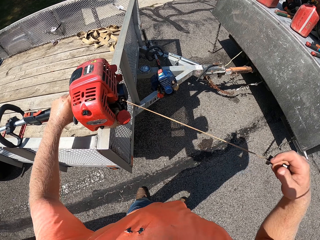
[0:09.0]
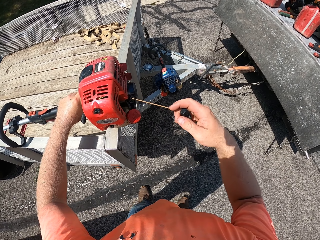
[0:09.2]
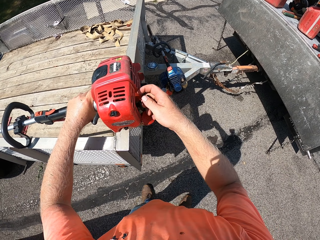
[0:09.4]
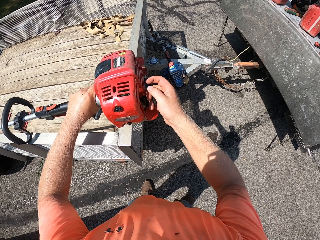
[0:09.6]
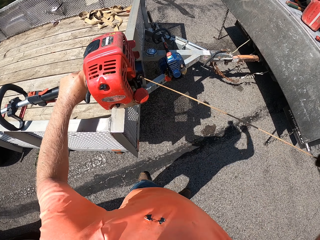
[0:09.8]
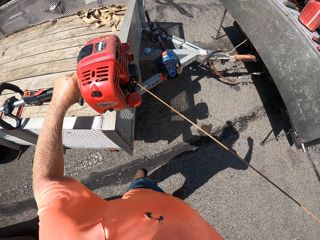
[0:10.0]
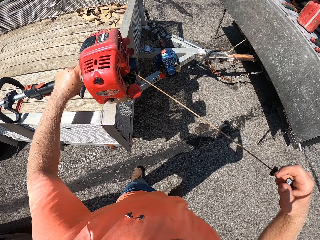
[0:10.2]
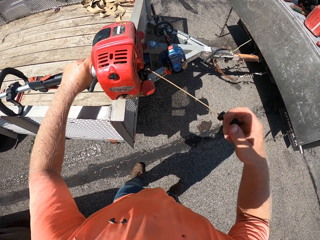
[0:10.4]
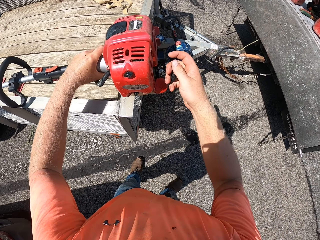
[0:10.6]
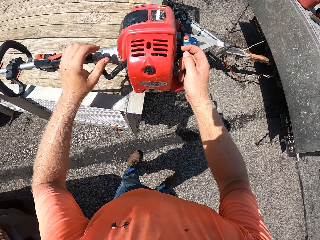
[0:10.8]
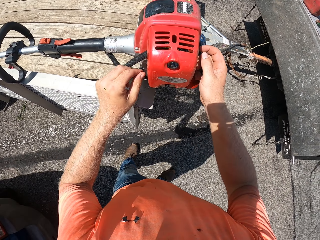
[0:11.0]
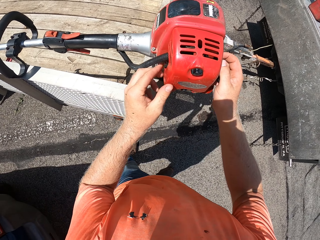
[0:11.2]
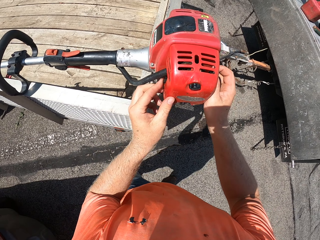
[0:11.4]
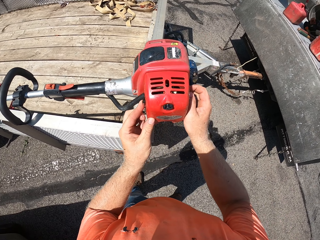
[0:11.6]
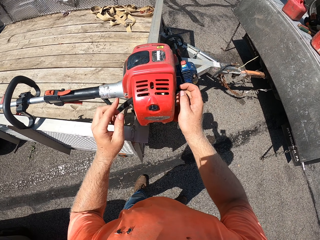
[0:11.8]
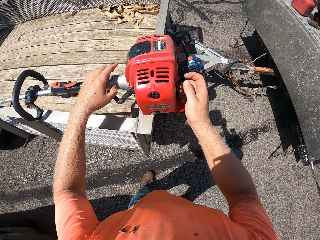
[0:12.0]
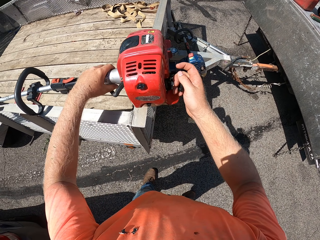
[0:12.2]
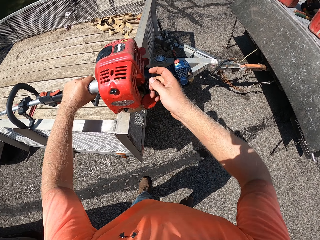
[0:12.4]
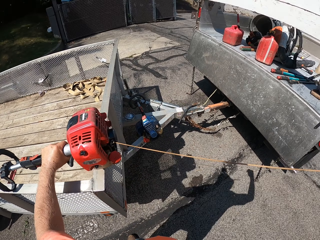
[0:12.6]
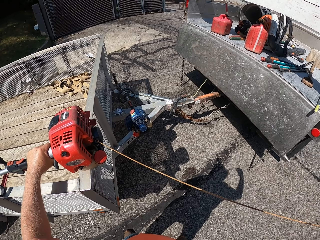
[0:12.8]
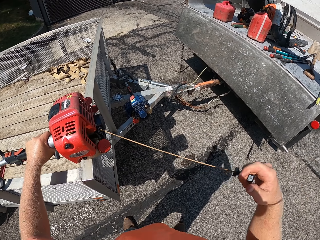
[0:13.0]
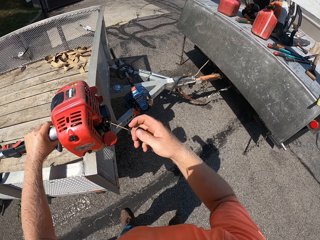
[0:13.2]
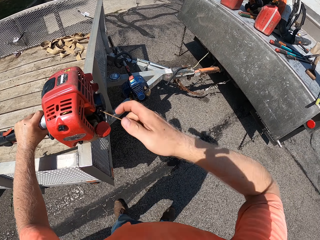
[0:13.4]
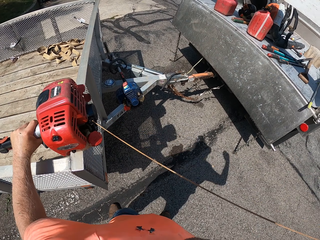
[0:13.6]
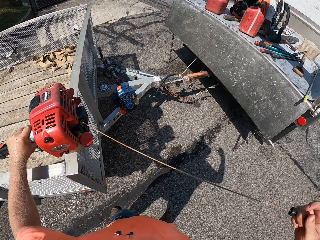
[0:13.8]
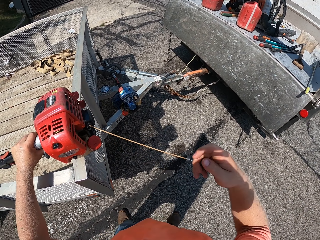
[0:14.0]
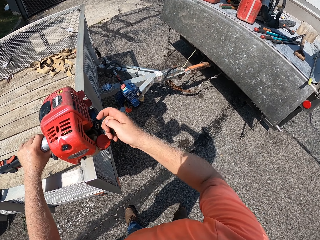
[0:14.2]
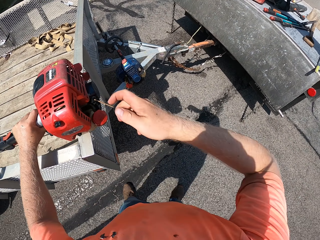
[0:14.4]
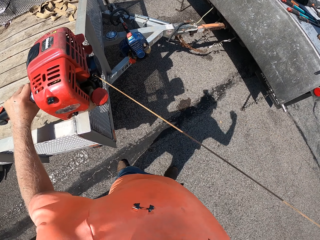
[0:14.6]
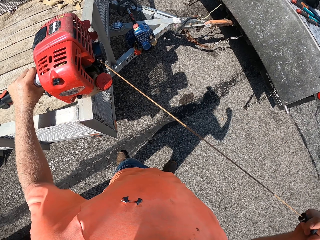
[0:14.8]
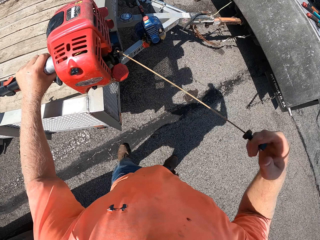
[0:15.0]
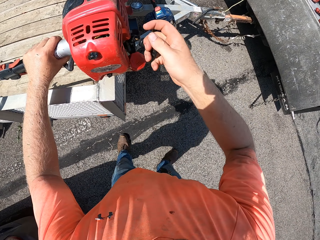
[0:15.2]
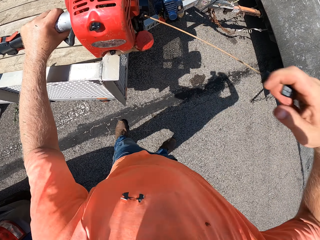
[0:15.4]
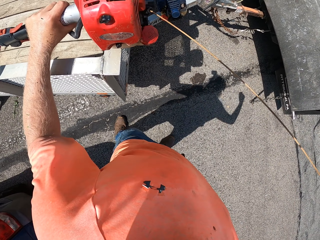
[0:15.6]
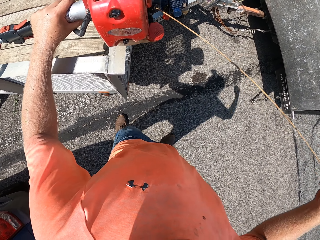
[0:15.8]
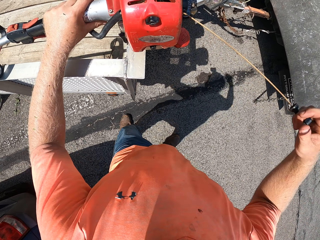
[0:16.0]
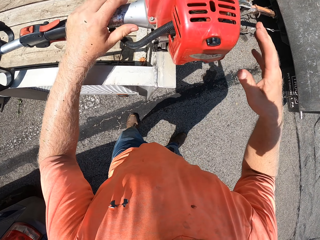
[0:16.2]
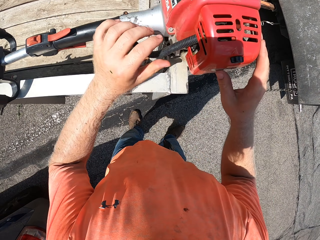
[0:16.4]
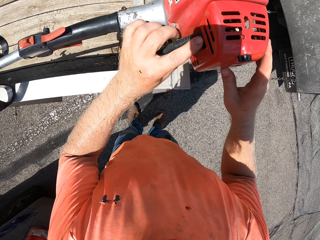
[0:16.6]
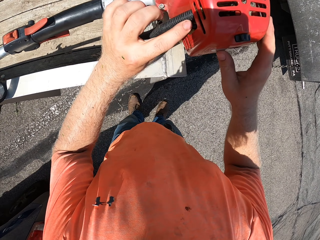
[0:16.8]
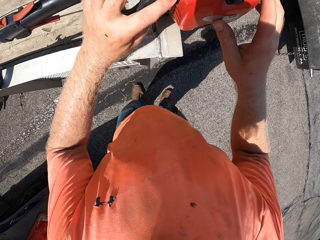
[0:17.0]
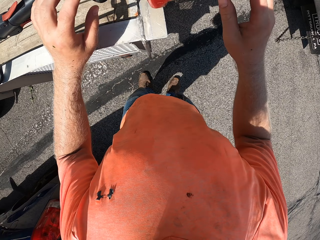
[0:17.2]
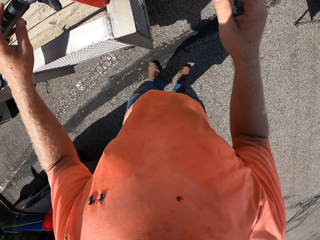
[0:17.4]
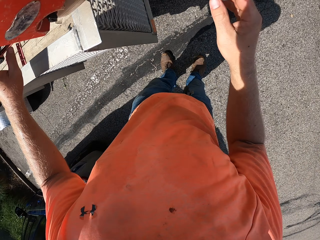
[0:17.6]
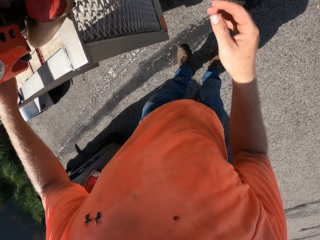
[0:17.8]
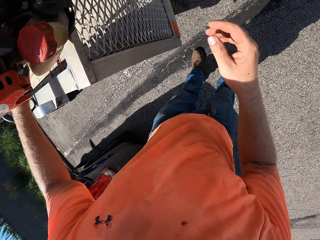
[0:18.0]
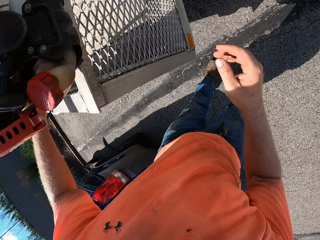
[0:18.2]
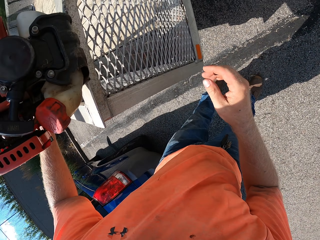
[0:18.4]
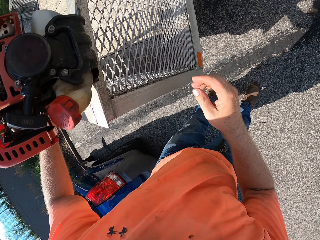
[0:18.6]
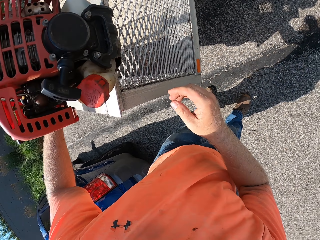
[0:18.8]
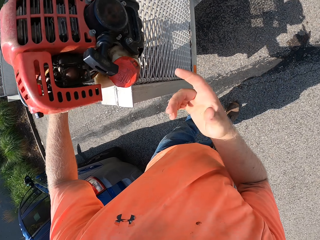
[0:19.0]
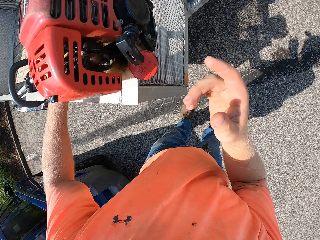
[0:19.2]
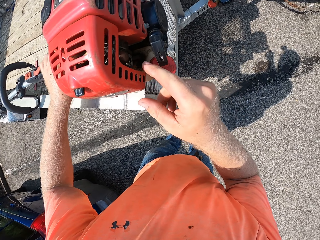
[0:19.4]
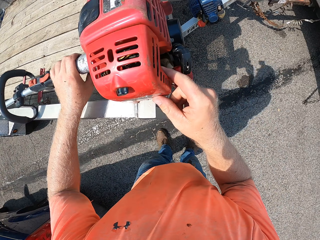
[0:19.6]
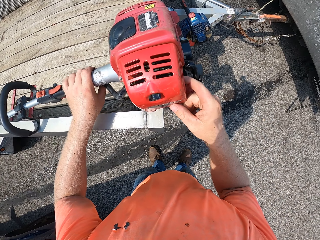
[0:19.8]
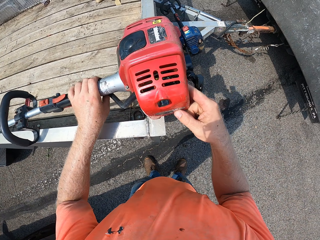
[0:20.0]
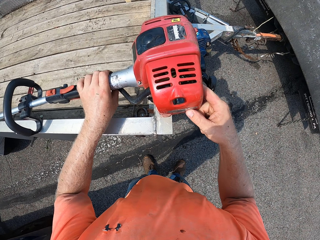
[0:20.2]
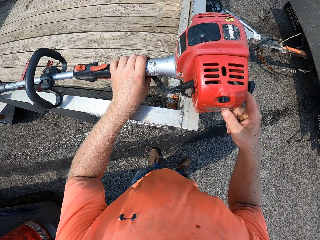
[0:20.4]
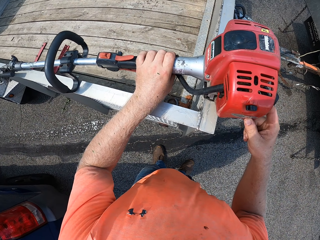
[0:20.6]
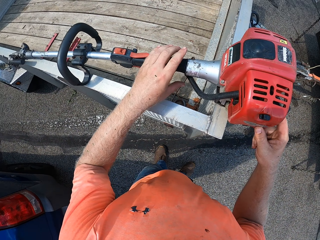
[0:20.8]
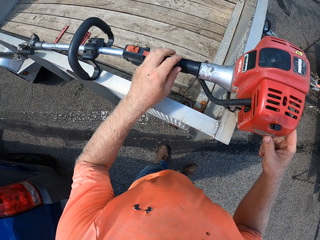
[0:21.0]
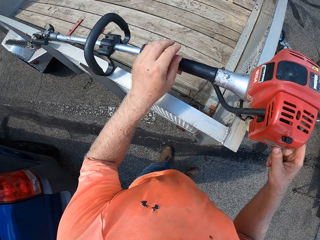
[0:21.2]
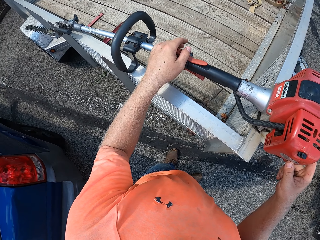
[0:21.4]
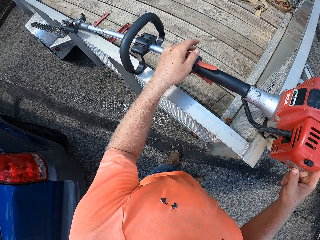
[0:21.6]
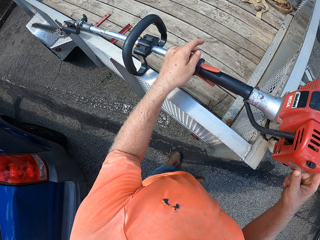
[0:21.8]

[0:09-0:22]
The camera wearer pulls the starter rope of the hedge cutter with his right hand. He flips a switch on the engine on the hedge cutter. He pulls the starter rope of the hedge cutter with his right hand repeatedly. He flips the switch on the engine on the hedge cutter. He sticks a finger on his right hand in the engine of the hedge cutter.

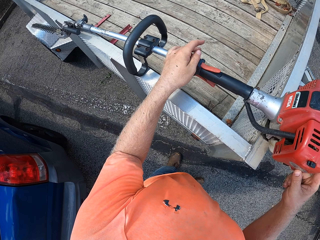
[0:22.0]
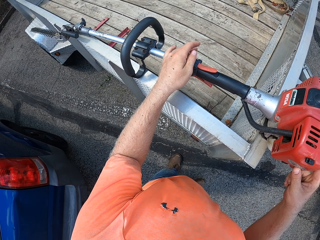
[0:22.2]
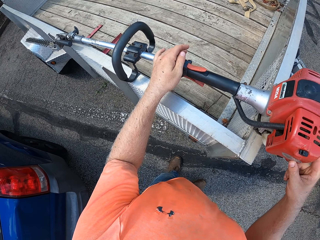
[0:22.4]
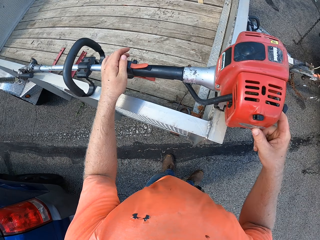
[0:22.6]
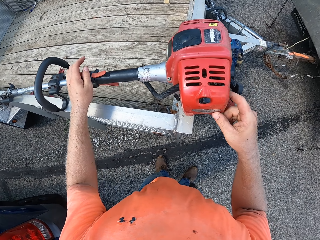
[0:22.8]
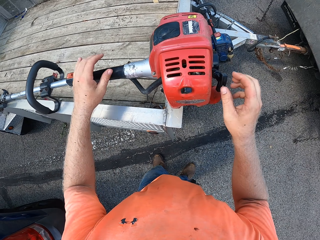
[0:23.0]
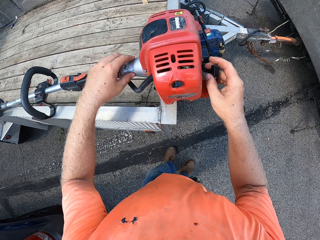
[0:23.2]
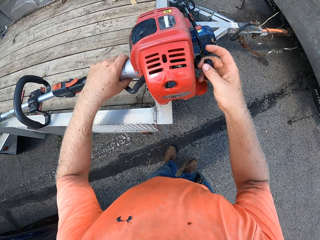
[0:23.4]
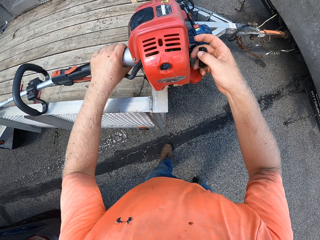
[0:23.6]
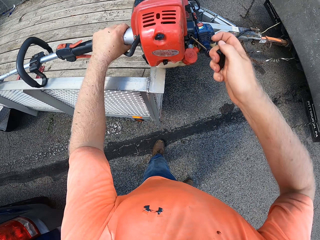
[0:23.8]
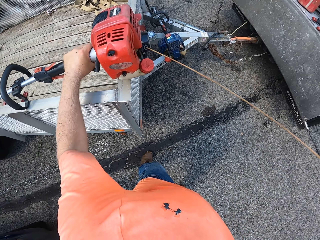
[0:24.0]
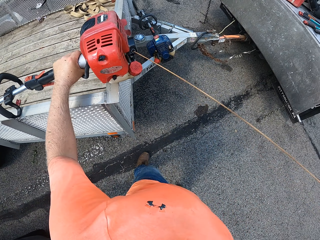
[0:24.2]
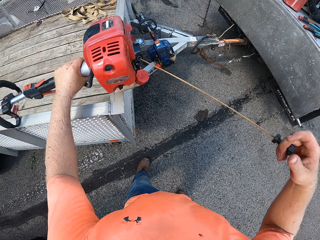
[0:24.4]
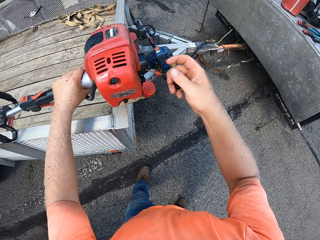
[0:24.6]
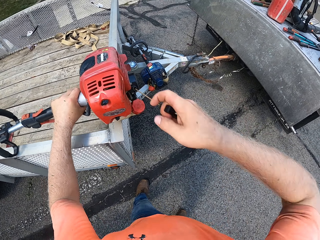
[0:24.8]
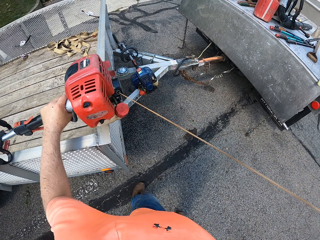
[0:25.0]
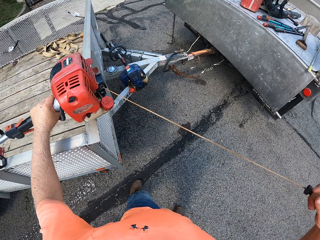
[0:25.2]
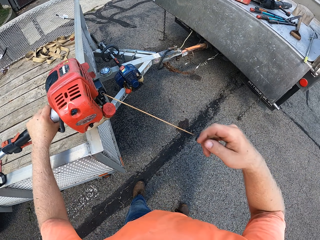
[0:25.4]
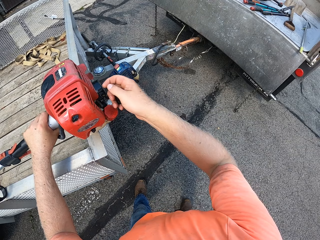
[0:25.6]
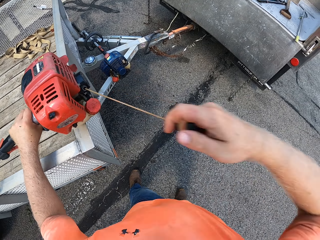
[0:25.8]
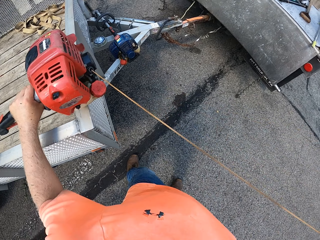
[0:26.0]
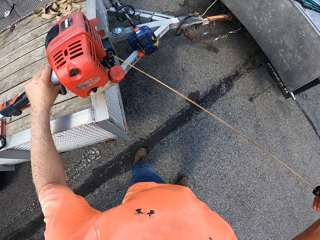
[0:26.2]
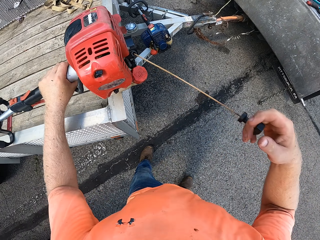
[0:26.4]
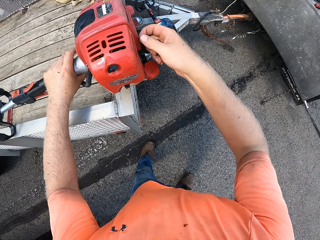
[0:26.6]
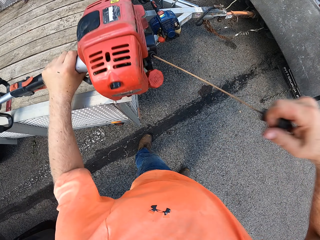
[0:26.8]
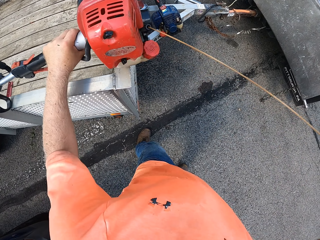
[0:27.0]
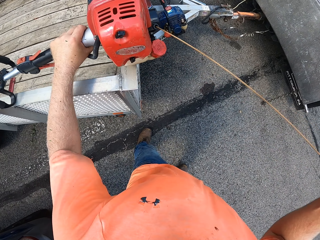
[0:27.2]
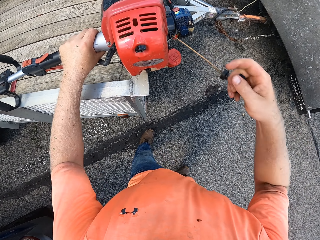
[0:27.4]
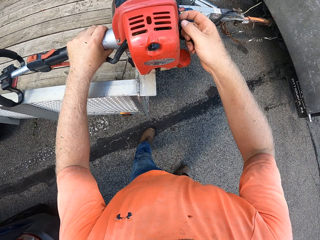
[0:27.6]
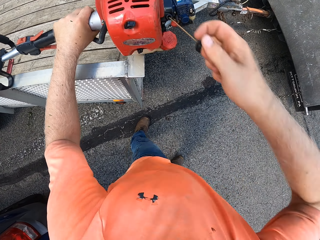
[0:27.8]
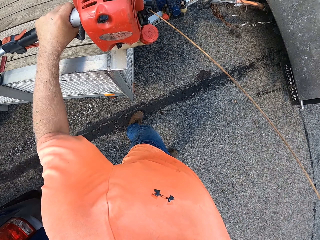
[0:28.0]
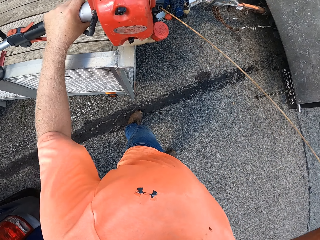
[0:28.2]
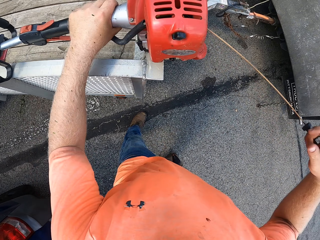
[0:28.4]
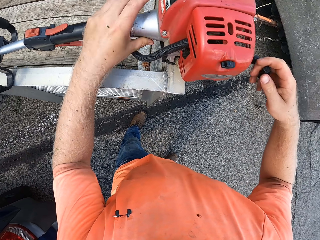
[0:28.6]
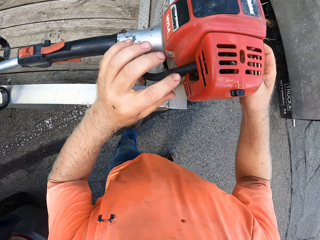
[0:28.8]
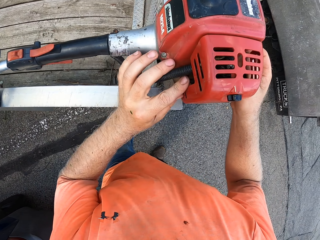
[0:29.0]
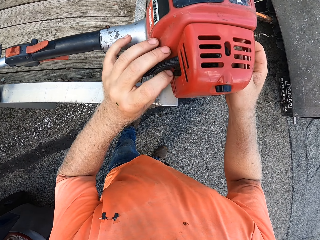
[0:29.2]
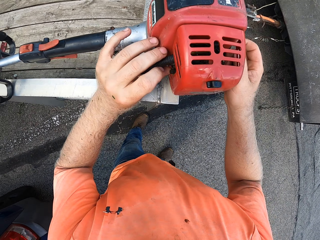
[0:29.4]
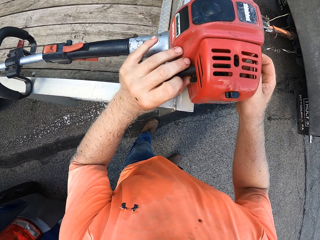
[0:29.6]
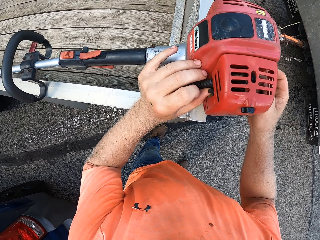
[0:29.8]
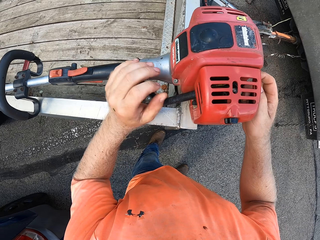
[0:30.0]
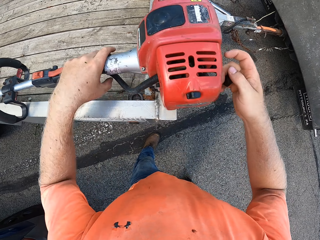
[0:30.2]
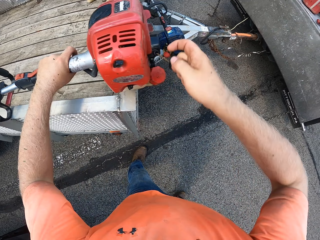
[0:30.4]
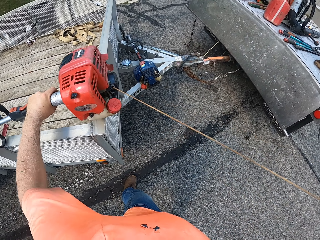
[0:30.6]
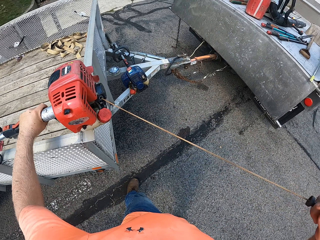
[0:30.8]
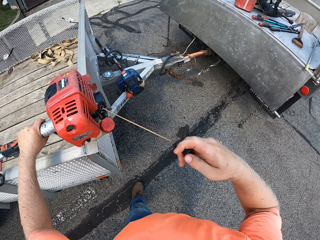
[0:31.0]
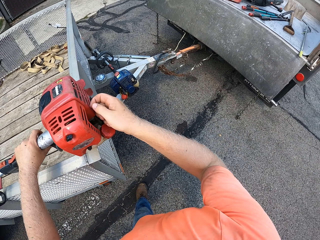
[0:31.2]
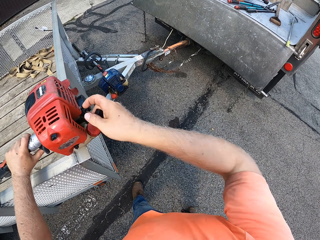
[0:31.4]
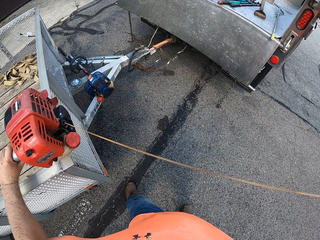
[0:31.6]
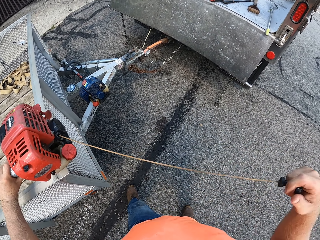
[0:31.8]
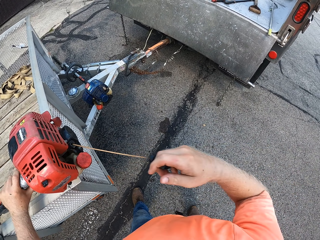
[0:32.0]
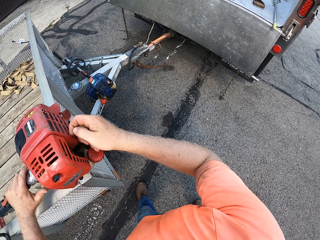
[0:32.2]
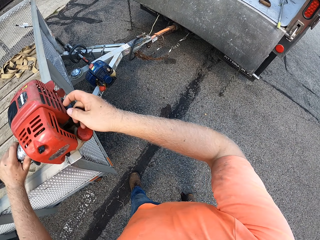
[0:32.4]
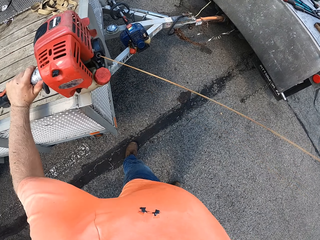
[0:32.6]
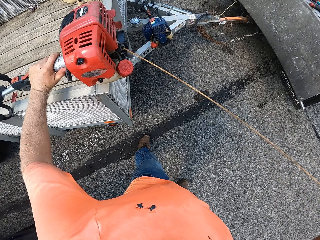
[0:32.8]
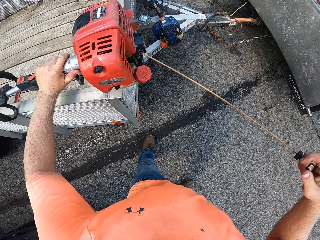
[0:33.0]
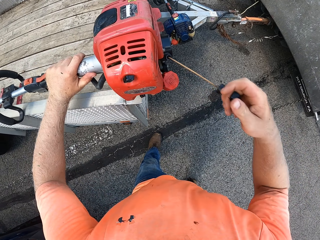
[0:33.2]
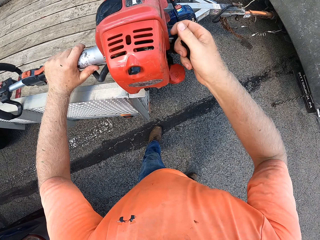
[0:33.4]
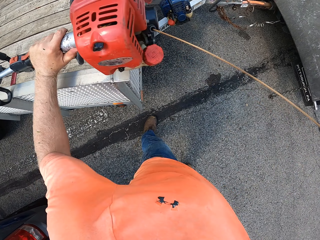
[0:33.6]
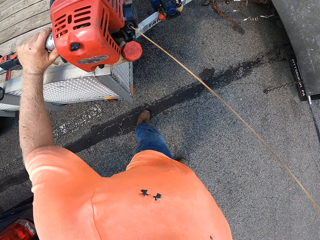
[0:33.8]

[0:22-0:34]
The camera wearer pulls the starter rope of the hedge cutter with his right hand repeatedly. He flips the switch on the engine on the hedge cutter. He pulls the starter rope of the hedge cutter with his right hand repeatedly.
